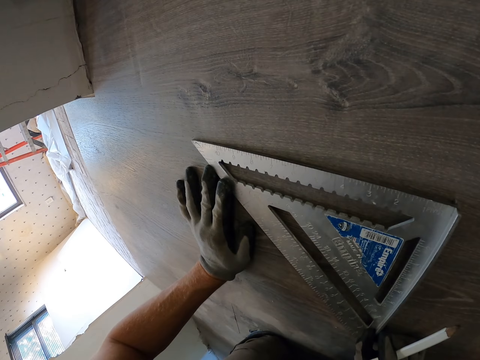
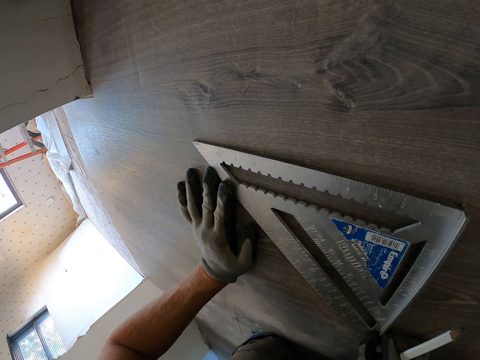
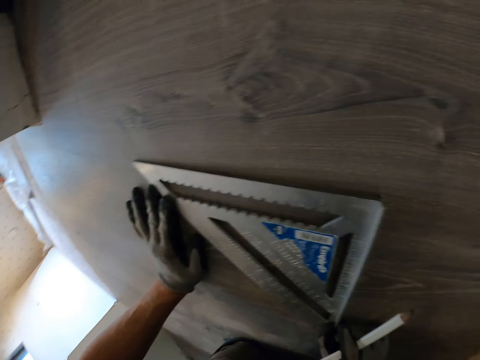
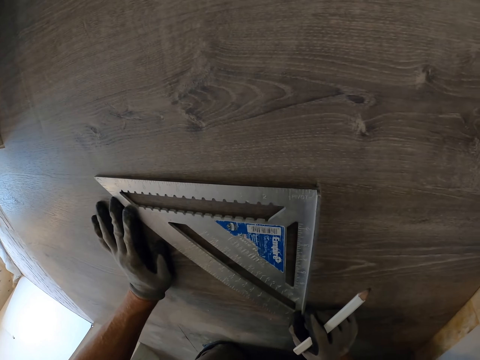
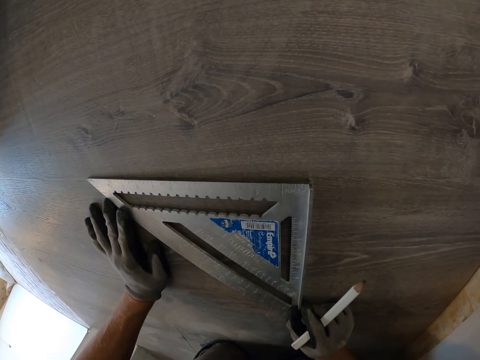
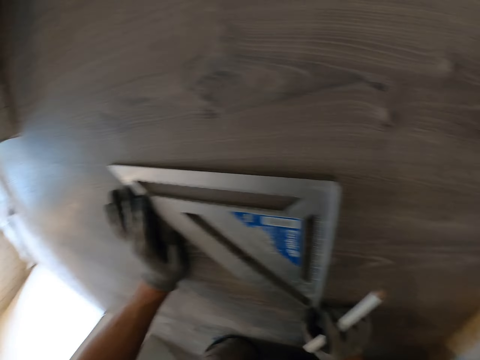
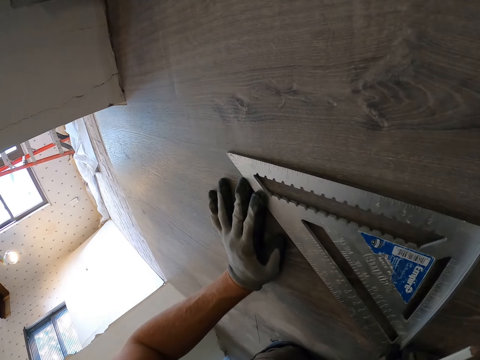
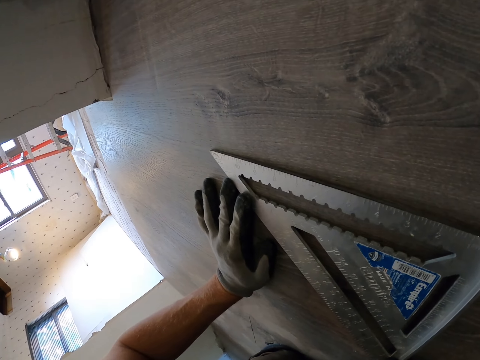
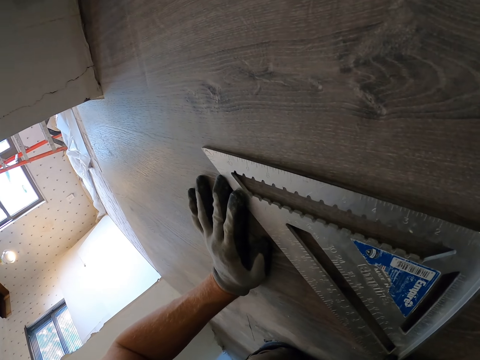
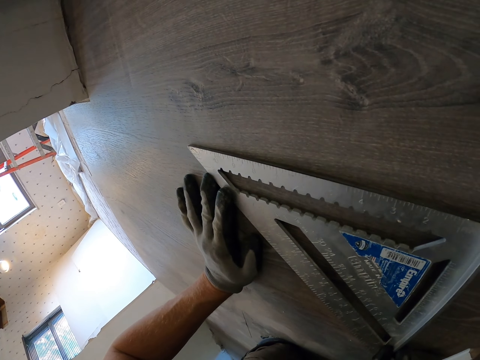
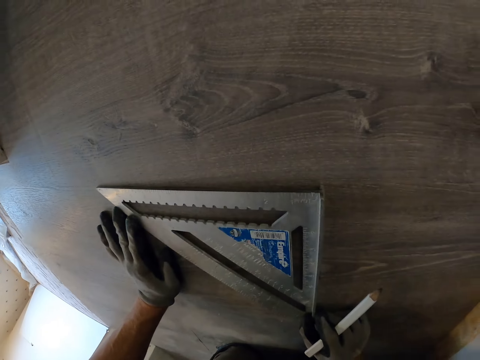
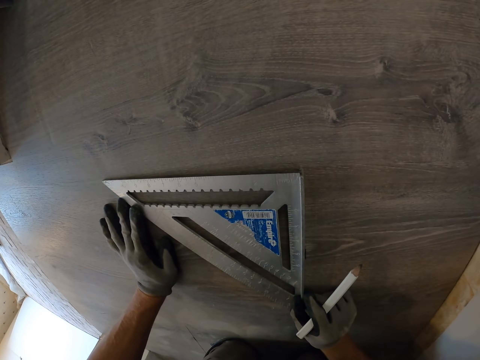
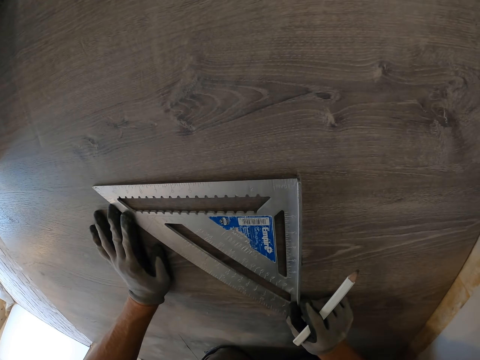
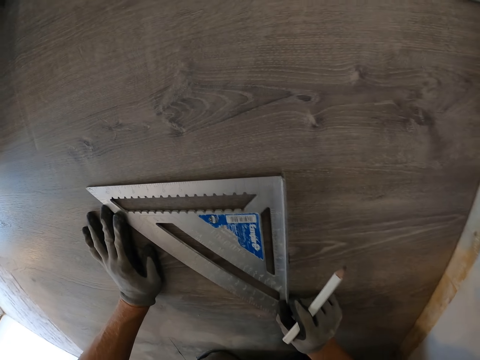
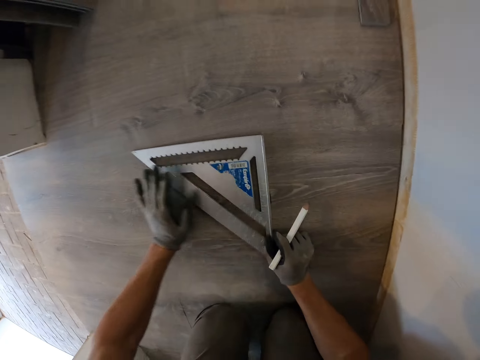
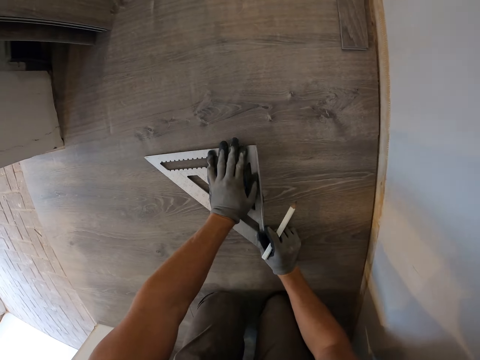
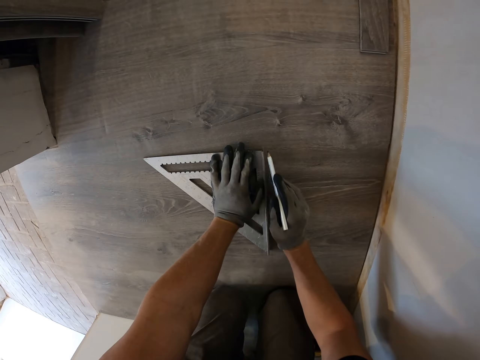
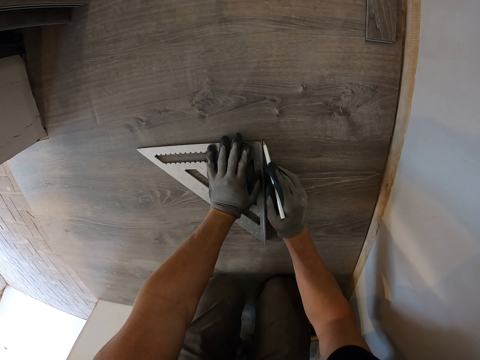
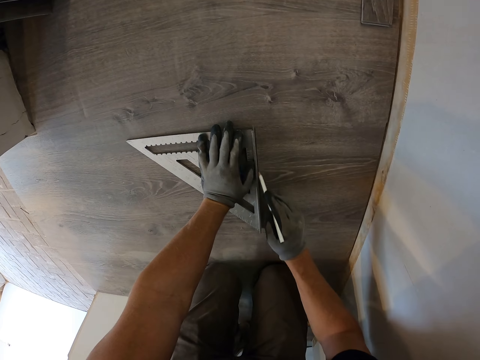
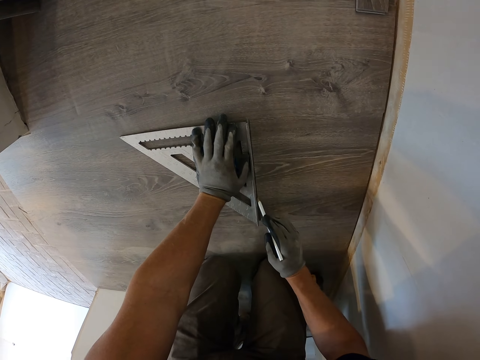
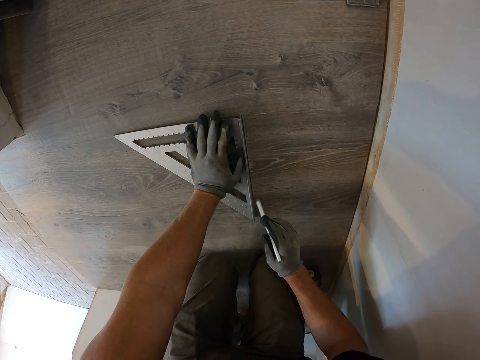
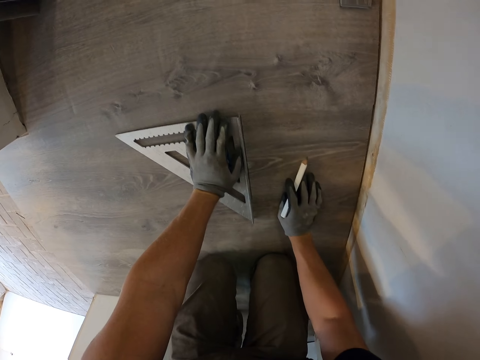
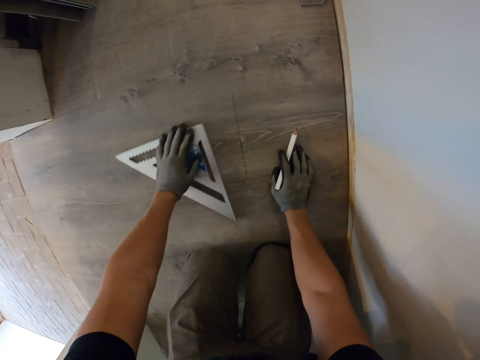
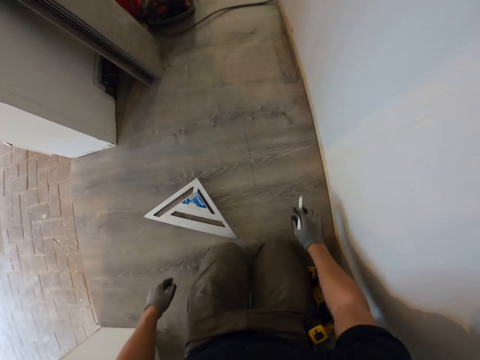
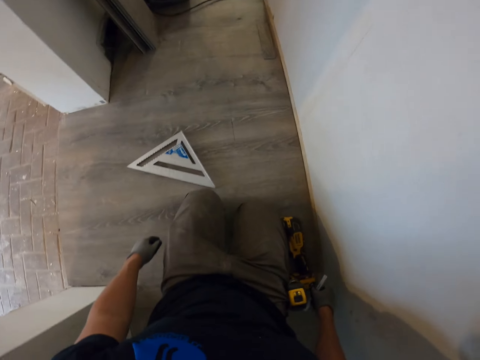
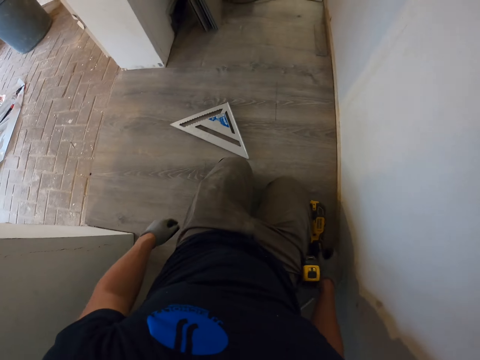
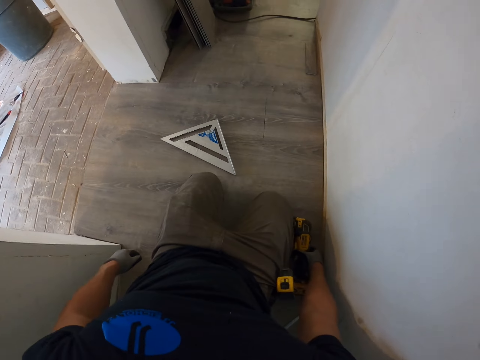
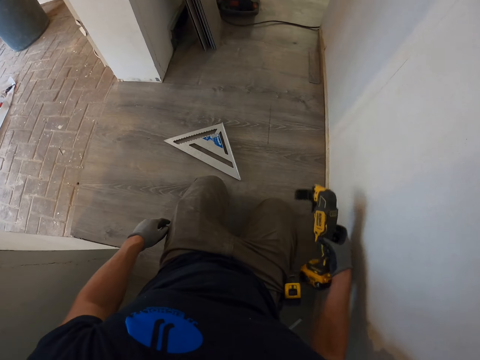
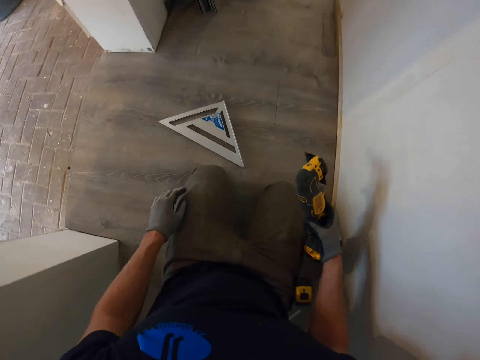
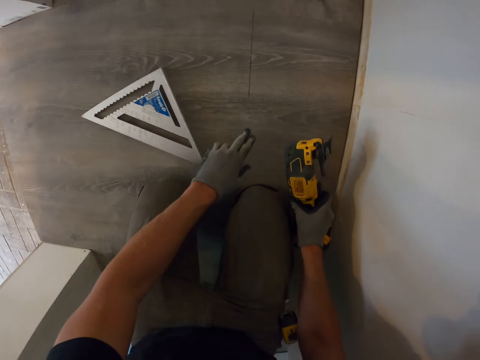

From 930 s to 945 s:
The camera wearer draws a line on the PVC tiles with the pen. They move the metallic triangle square ruler on the PVC tiles. They place the pen on the PVC tiles and pick up the oscillating saw on the PVC tiles.

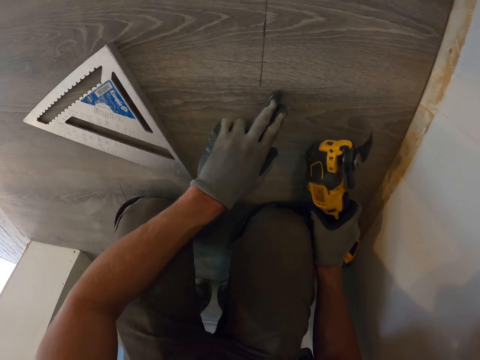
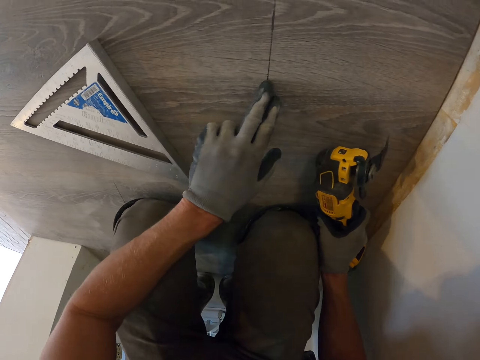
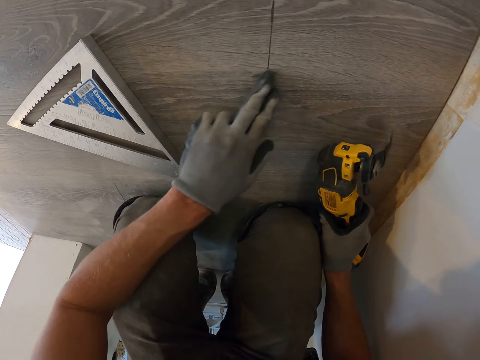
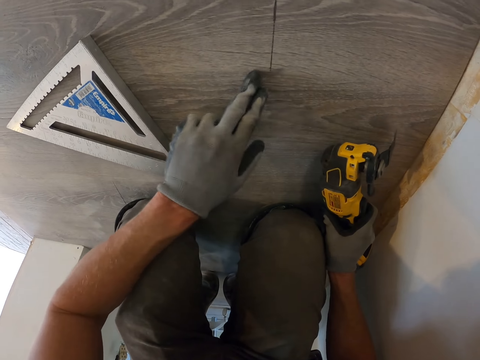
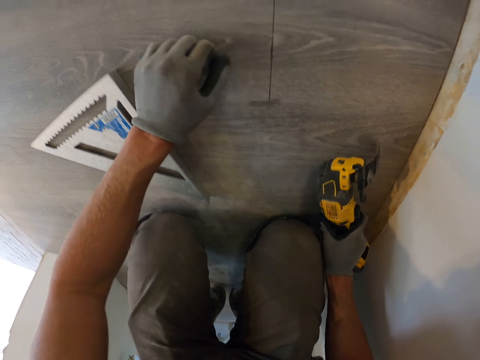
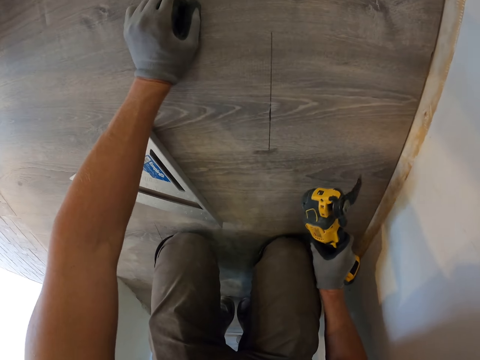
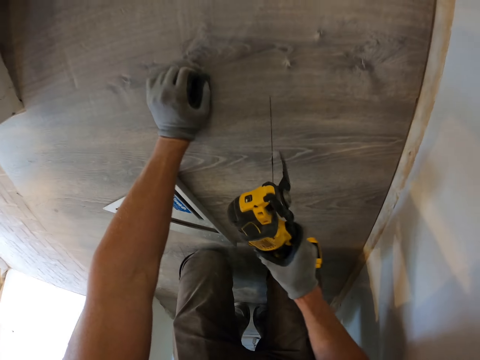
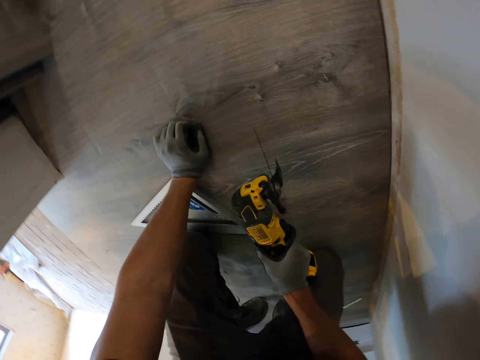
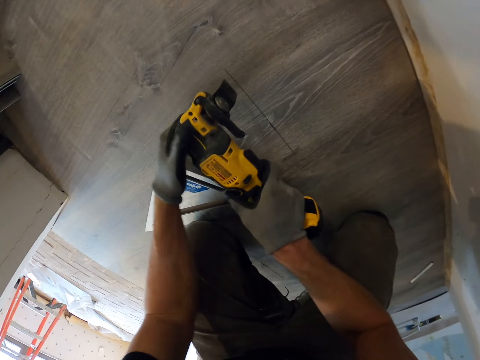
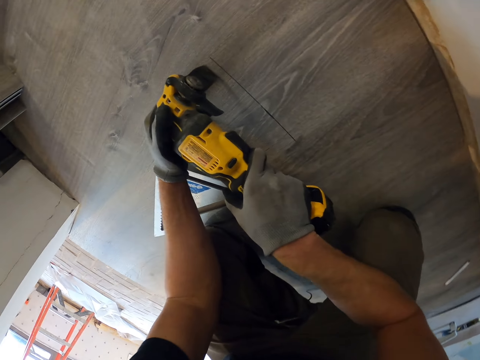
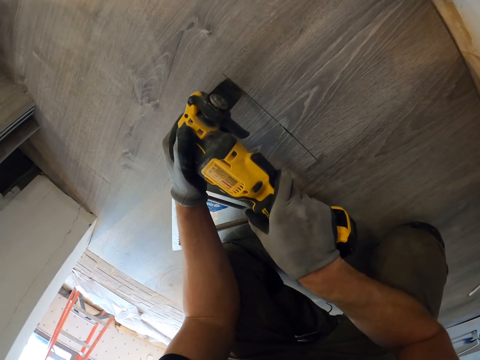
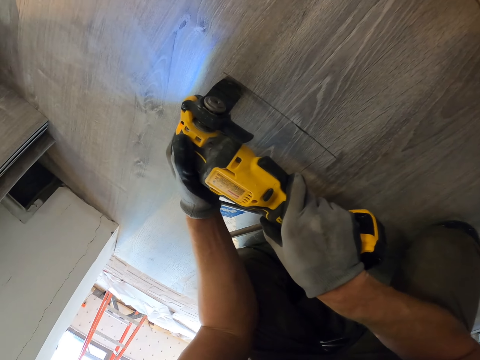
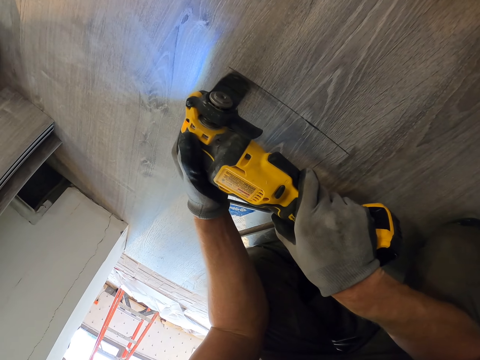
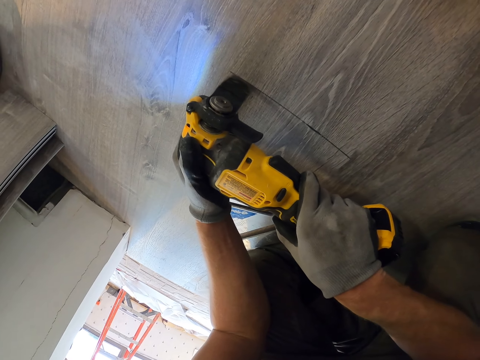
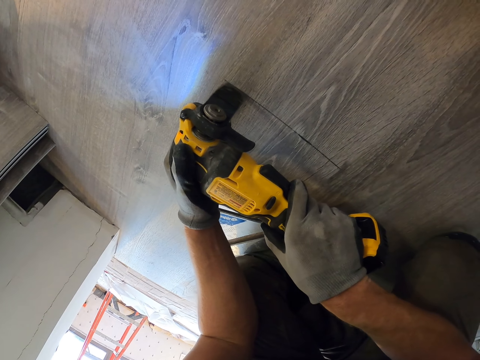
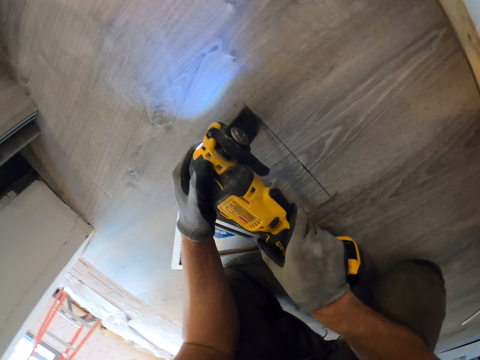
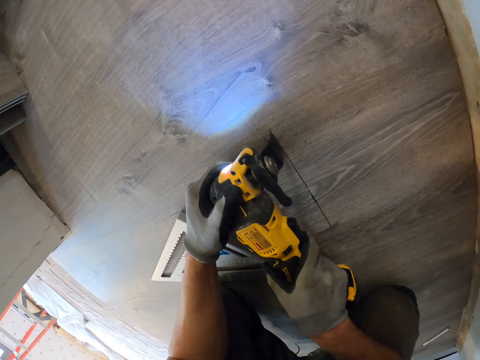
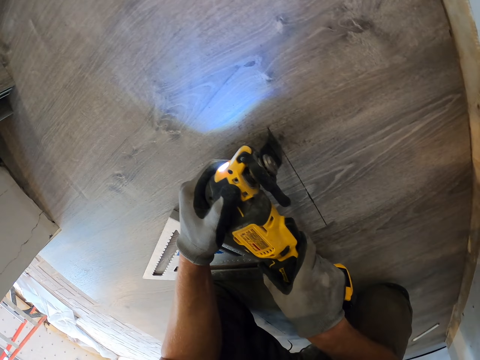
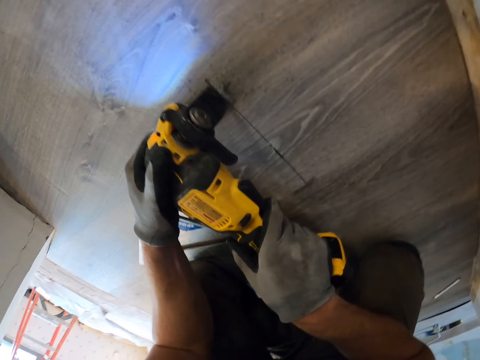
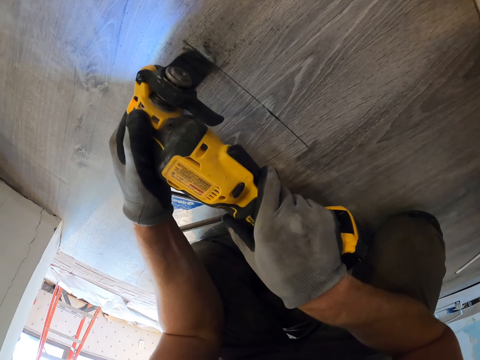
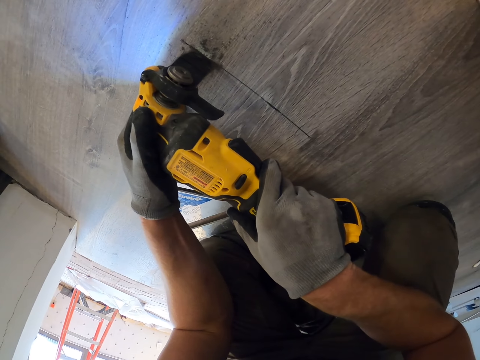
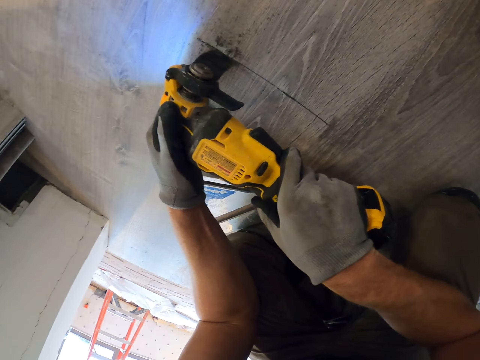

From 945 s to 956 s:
The camera wearer cleans the PVC tiles with his finger. He rubs the PVC tiles with his left hand. He cuts the PVC tiles with the oscillating saw.
